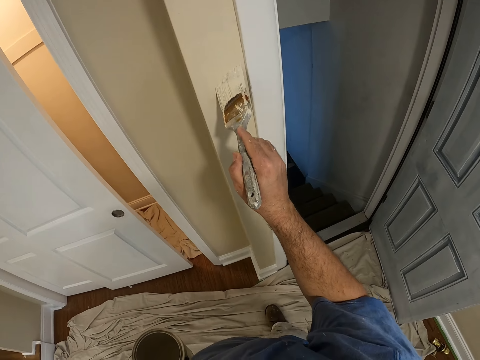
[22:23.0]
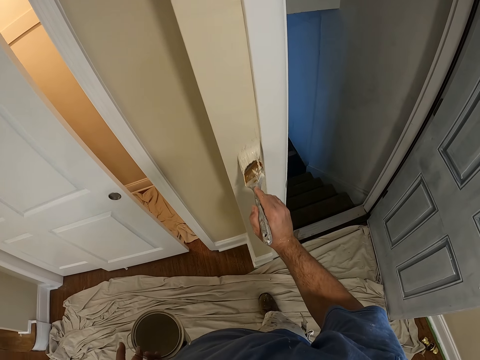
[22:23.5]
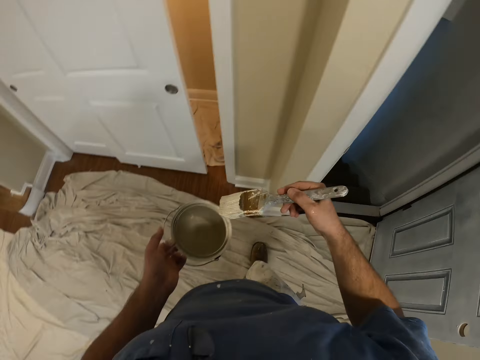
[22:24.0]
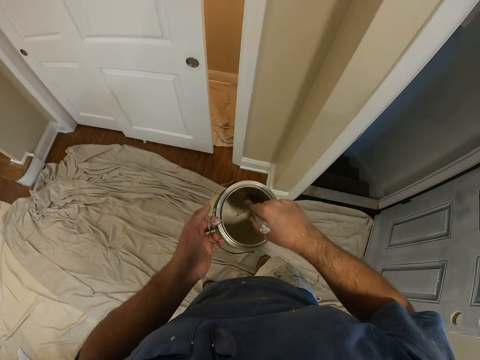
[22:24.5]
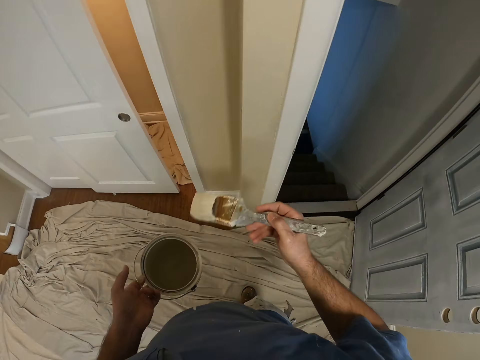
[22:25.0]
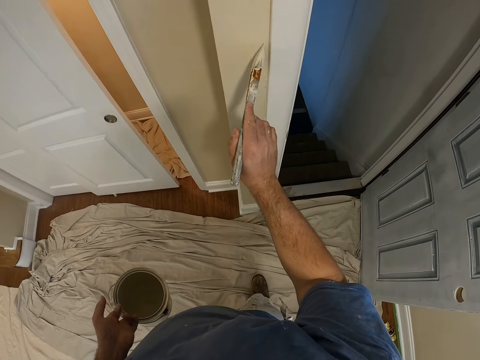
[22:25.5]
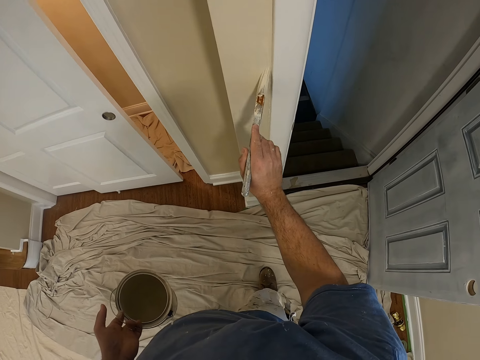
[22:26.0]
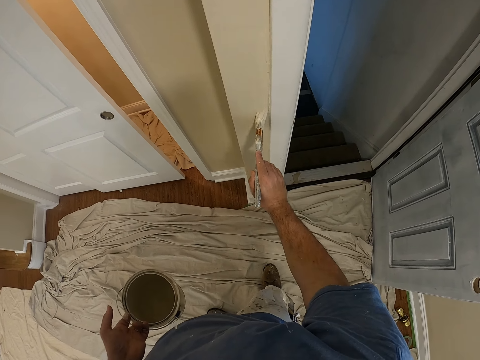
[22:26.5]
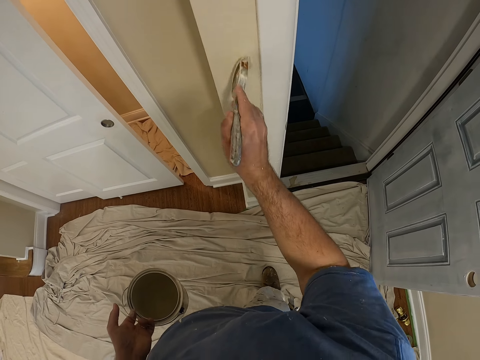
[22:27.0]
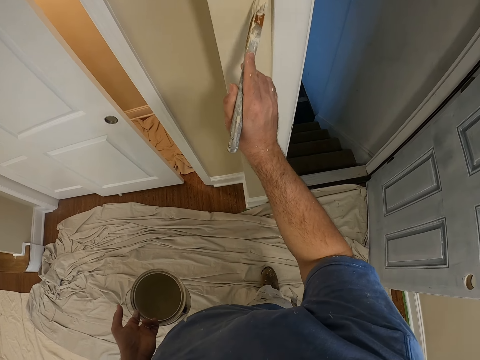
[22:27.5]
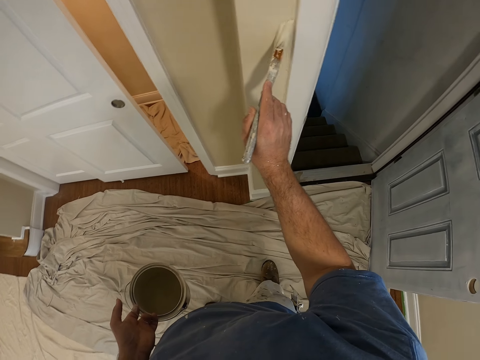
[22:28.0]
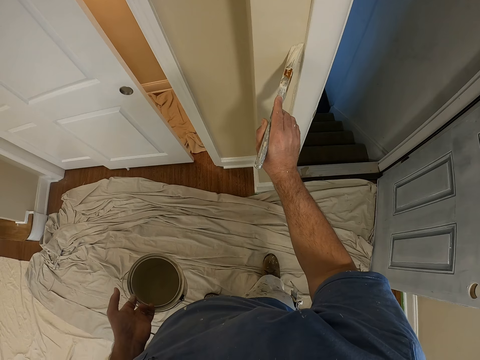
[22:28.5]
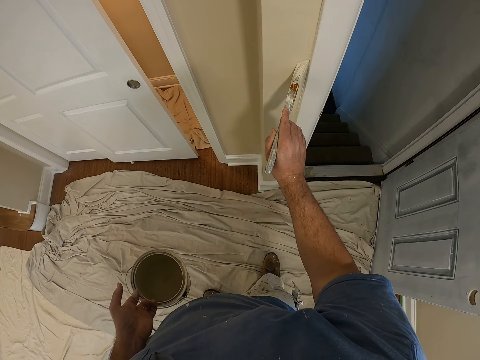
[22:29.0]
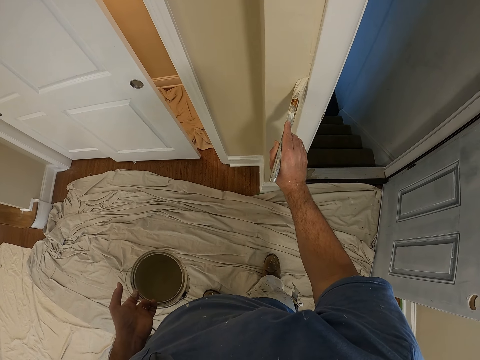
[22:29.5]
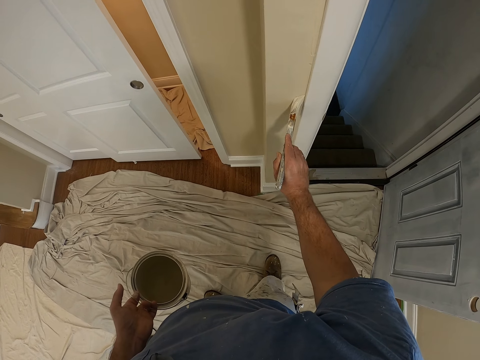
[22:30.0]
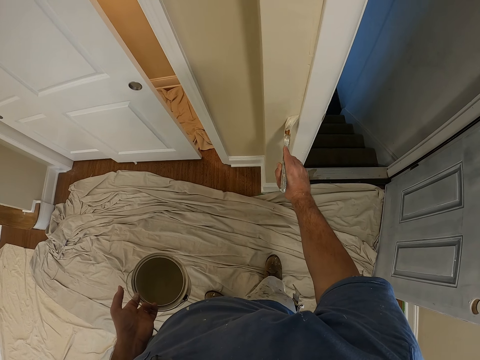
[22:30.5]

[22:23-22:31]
The camera wearer takes some paint from the paint can with the paint brush. They dip the paint brush into the paint can. They remove the paint brush from the paint can. They paint the wall with the paint brush. They paint the concrete door frame.

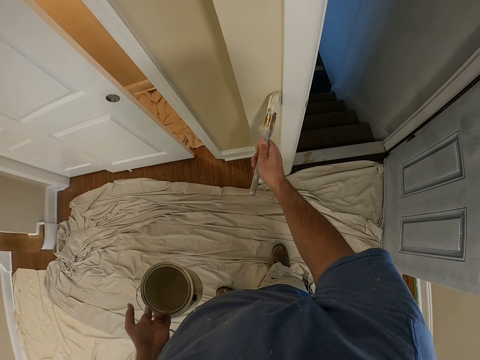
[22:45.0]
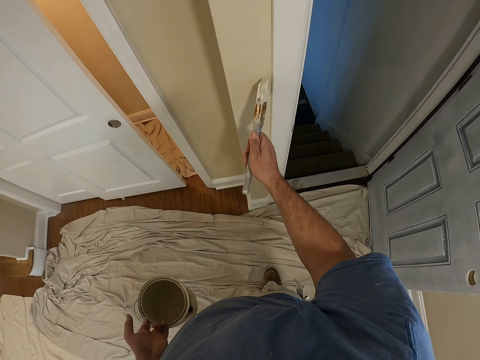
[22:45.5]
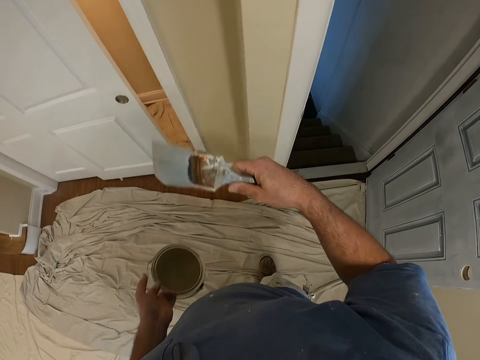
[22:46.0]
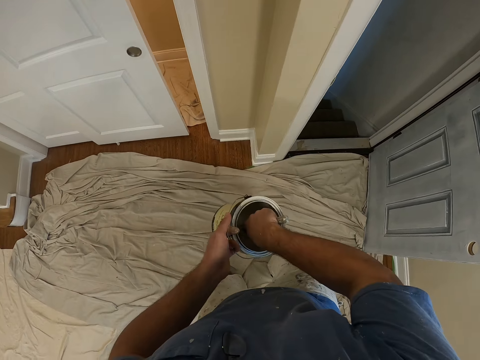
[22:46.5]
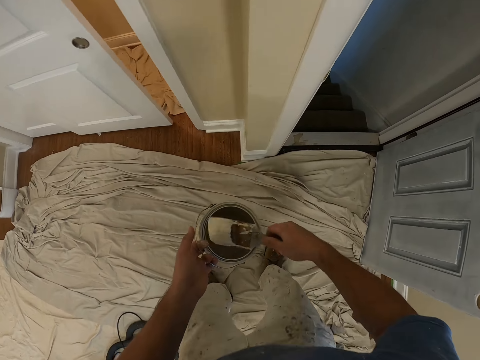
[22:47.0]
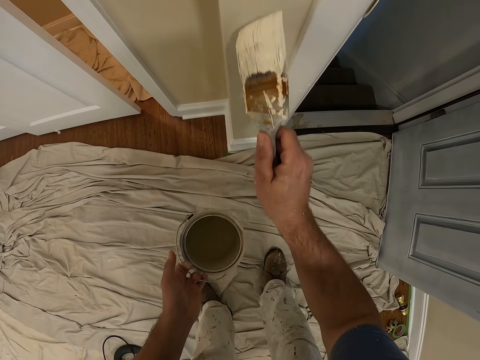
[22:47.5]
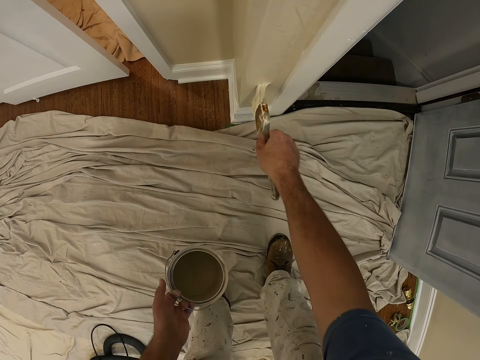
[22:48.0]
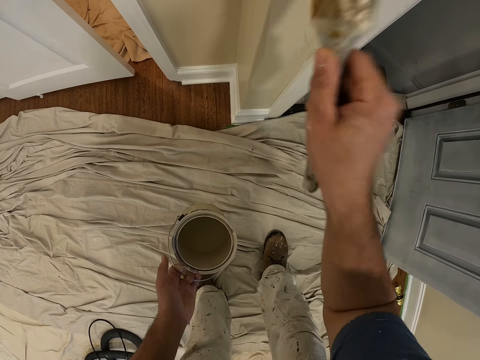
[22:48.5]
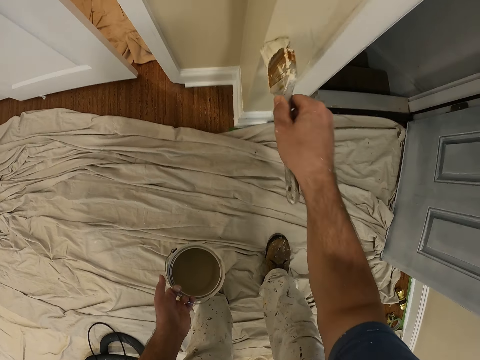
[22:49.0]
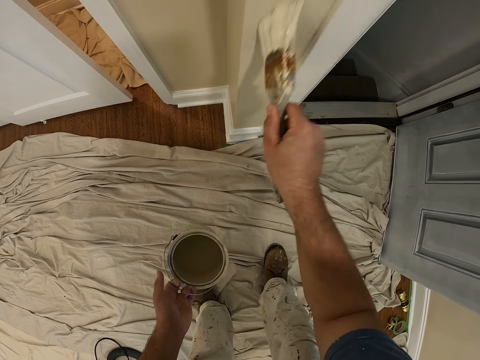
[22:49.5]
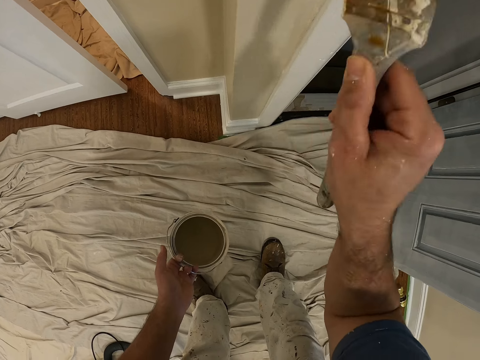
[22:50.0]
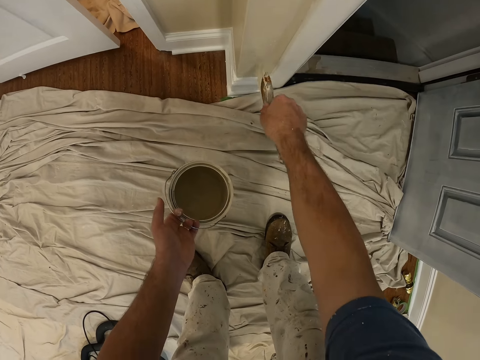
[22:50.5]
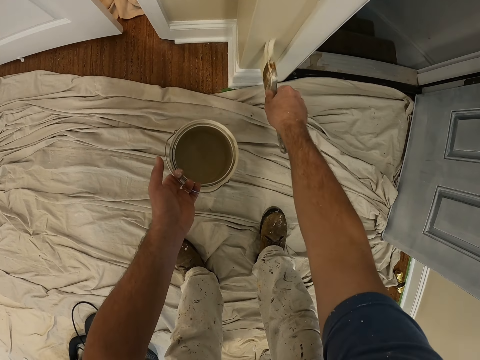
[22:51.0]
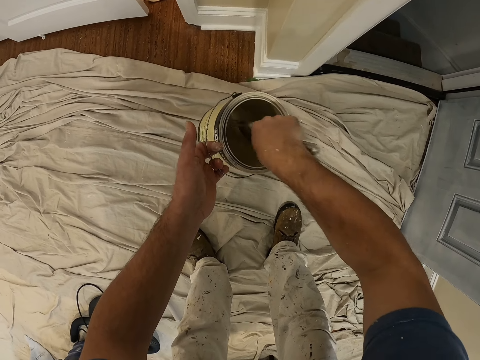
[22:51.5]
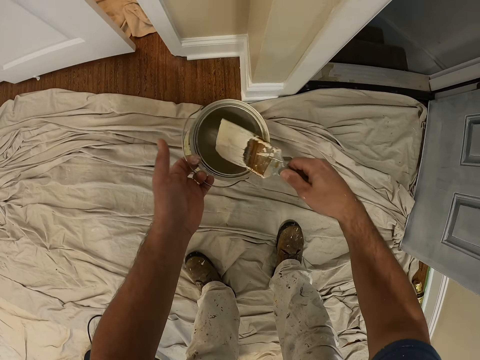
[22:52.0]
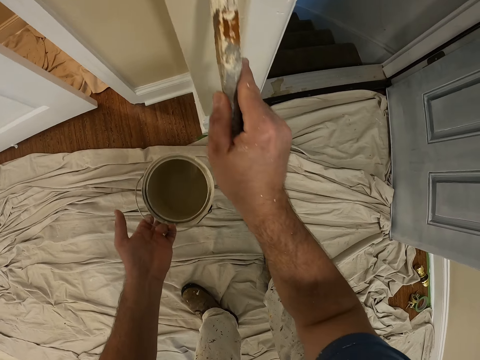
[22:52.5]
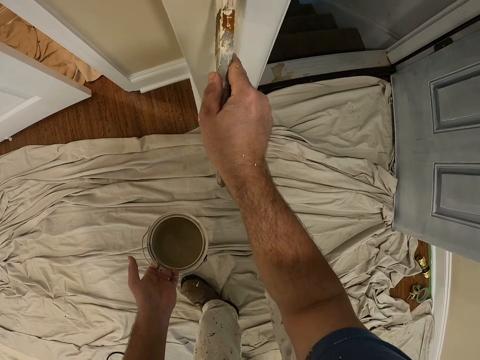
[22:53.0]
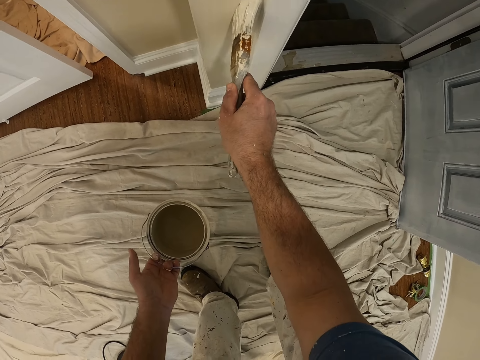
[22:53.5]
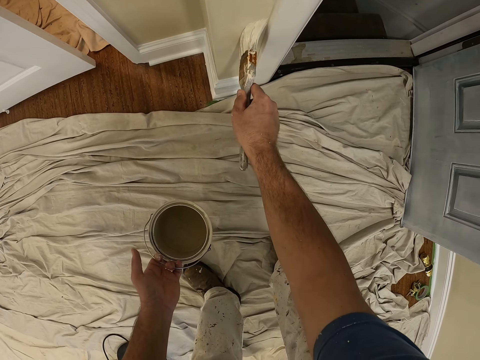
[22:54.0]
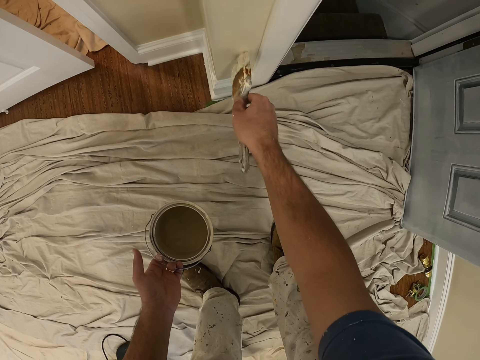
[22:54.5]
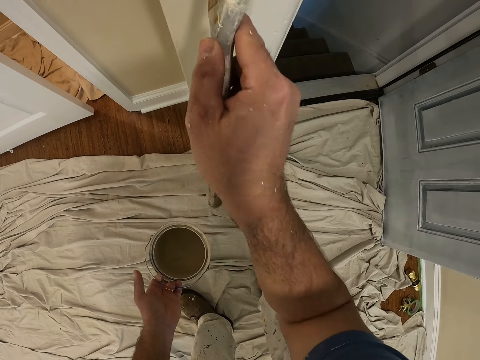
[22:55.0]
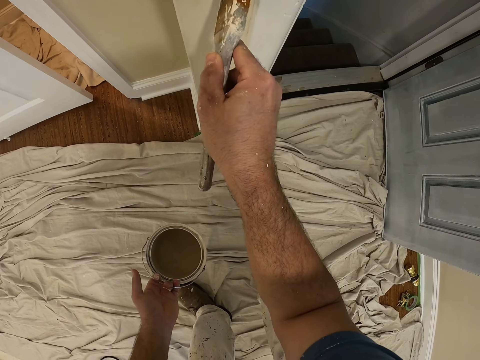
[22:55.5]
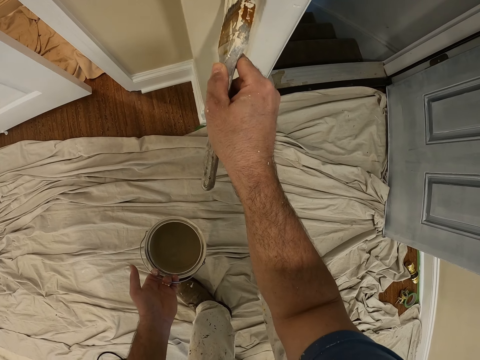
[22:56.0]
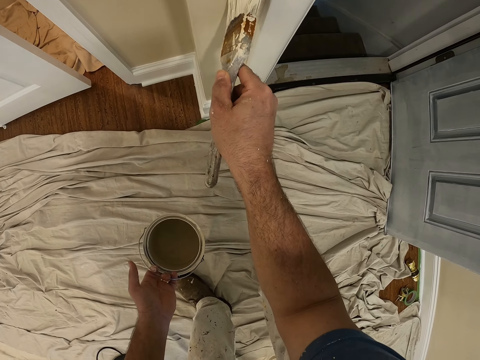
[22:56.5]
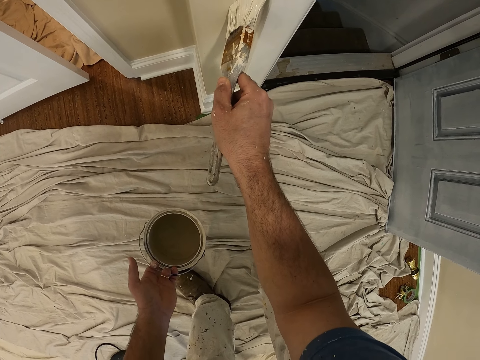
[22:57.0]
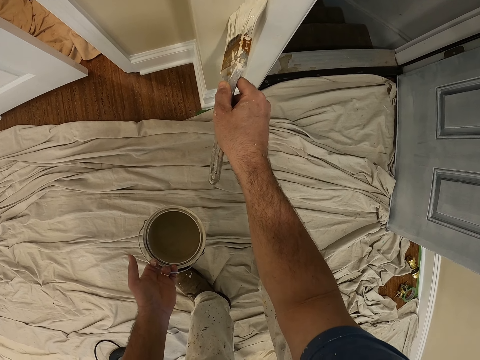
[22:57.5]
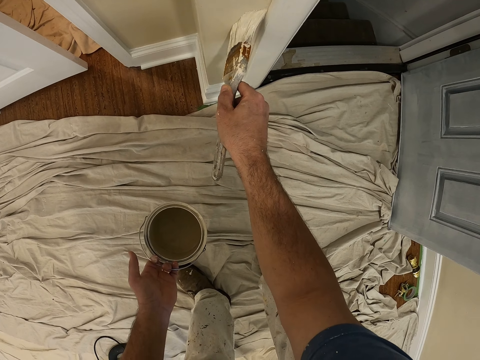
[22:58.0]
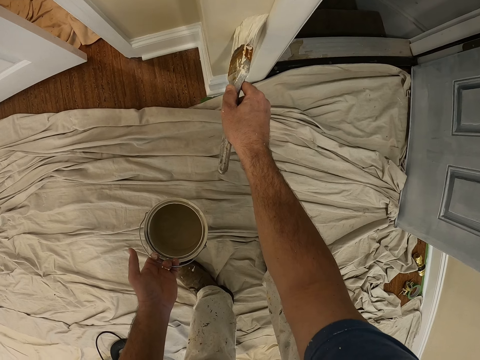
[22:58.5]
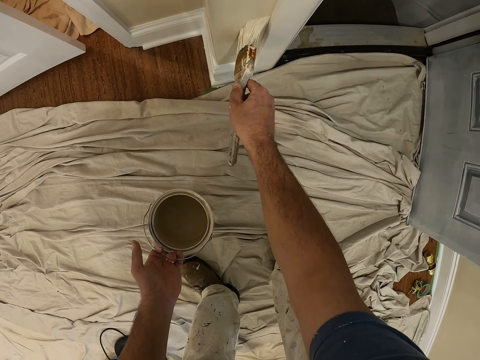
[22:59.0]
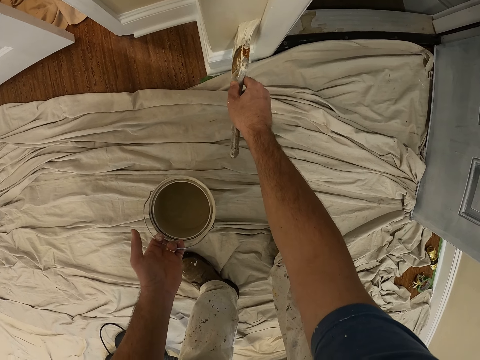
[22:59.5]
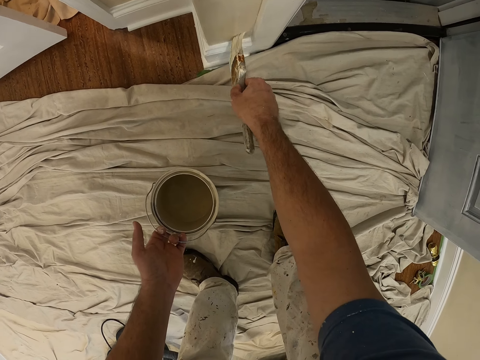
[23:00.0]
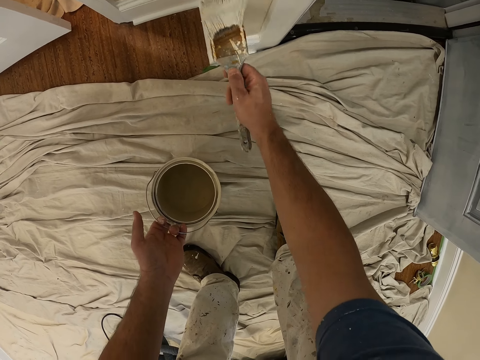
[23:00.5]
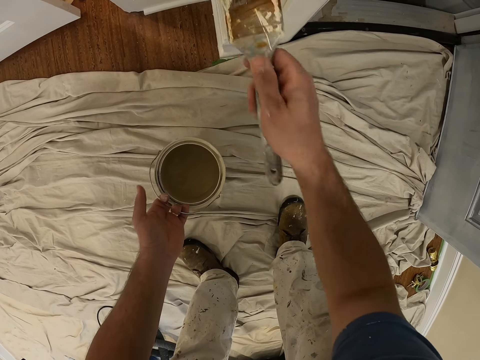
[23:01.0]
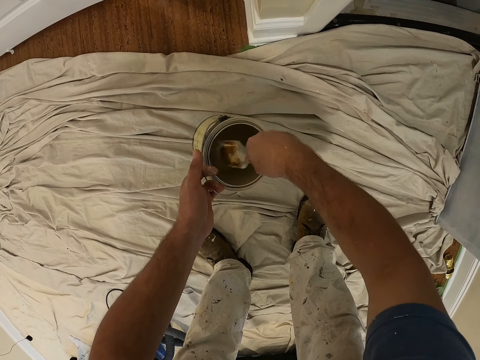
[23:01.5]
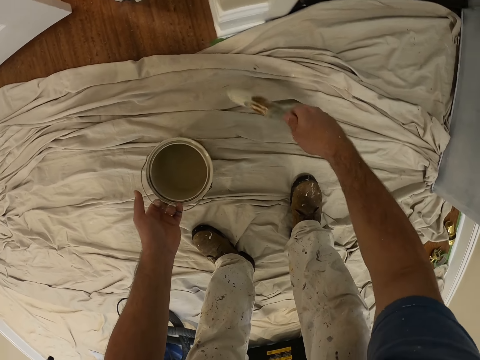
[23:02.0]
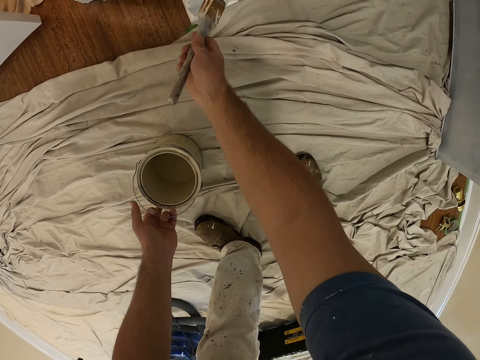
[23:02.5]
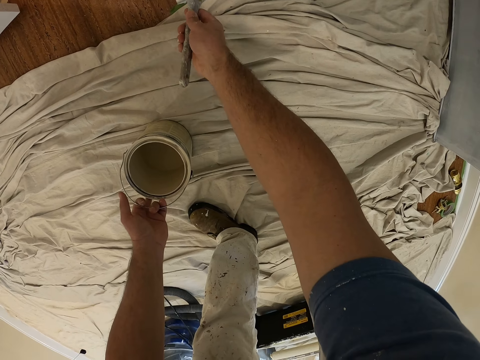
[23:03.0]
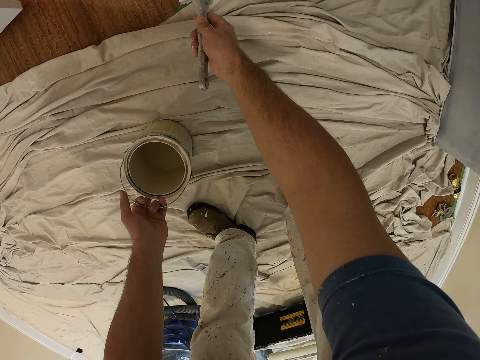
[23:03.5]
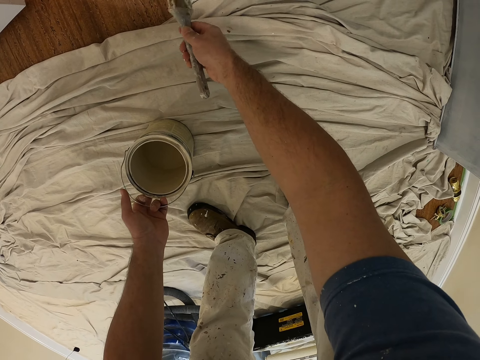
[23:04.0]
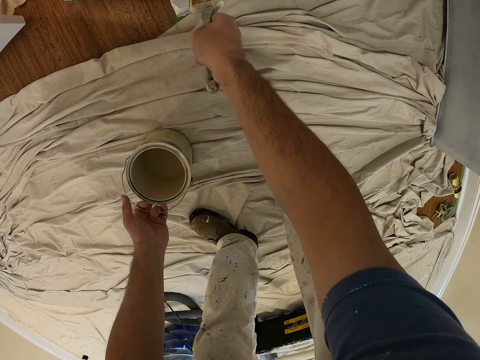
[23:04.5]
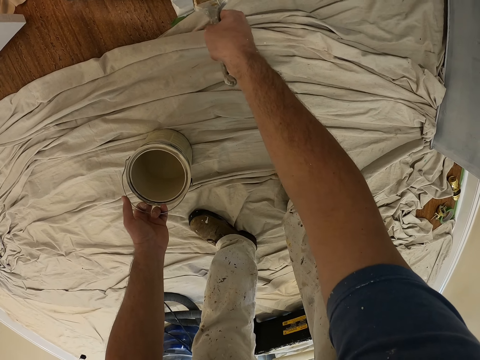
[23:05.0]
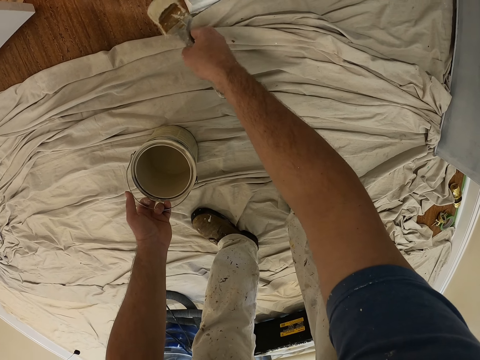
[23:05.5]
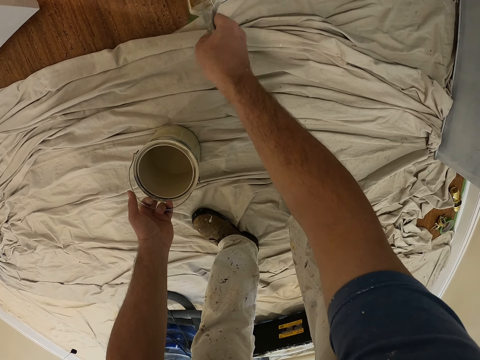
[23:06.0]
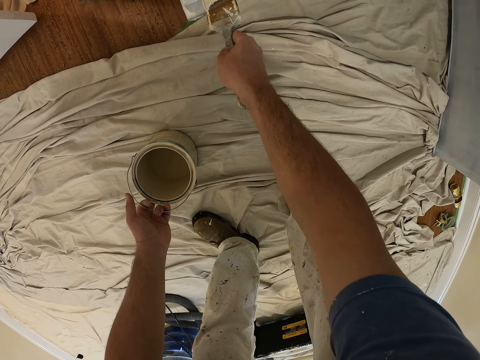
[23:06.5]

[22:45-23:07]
The camera wearer inserts a paintbrush into the jar. They take some paint from the paint can with the paint brush. They paint the wall with the paint brush. They take some paint from the paint can with the paint brush. They insert the paint brush into the jar. They paint the wall with the paint brush. They paint the wall. They take some paint from the paint can with the paint brush. They insert the painting brush into the jar. They paint the wall with the paint brush.
